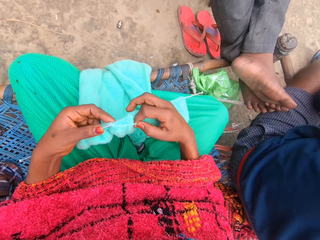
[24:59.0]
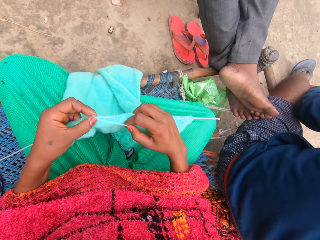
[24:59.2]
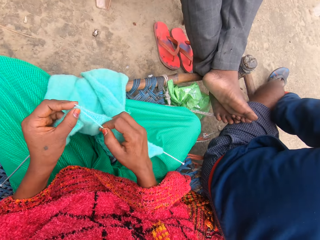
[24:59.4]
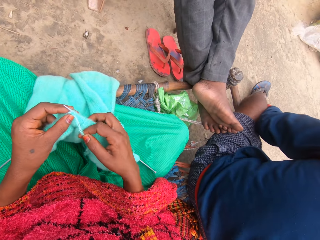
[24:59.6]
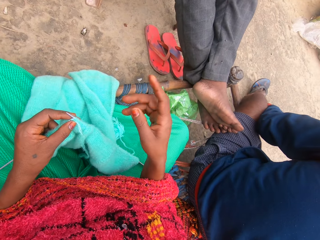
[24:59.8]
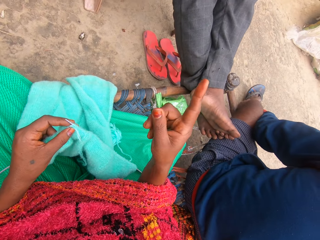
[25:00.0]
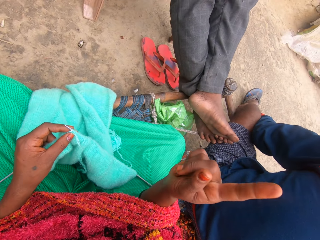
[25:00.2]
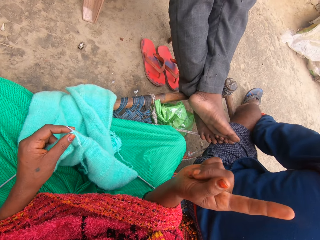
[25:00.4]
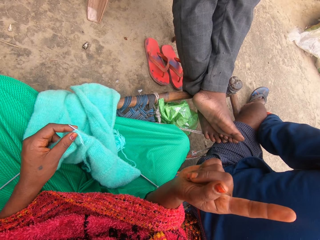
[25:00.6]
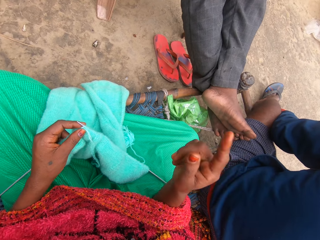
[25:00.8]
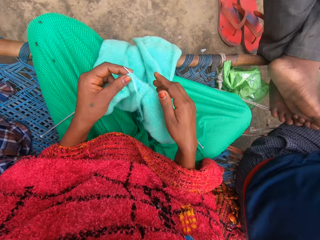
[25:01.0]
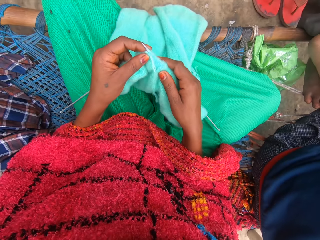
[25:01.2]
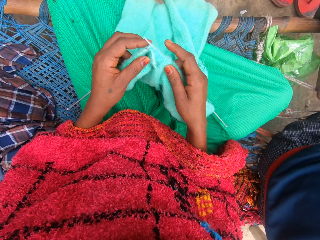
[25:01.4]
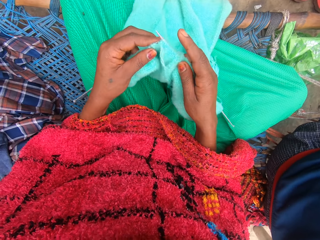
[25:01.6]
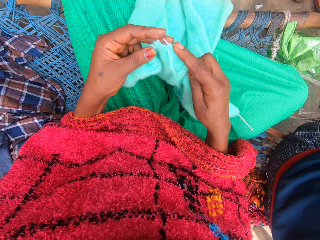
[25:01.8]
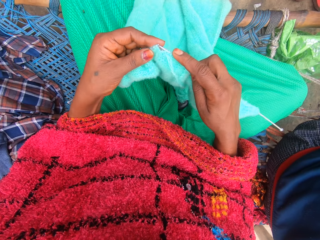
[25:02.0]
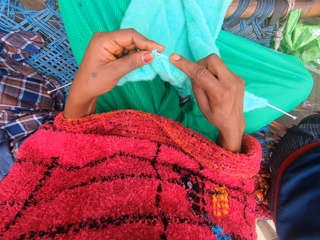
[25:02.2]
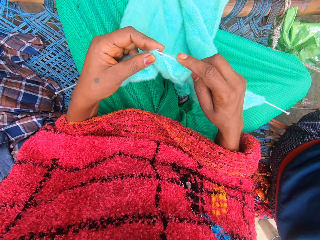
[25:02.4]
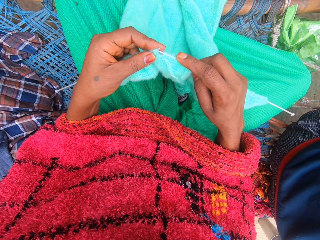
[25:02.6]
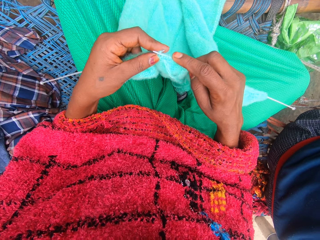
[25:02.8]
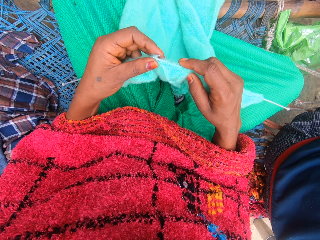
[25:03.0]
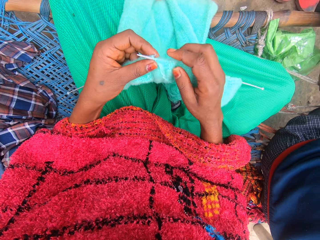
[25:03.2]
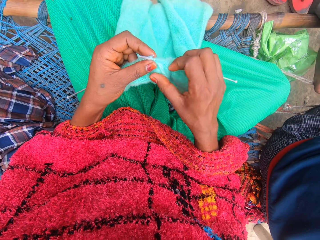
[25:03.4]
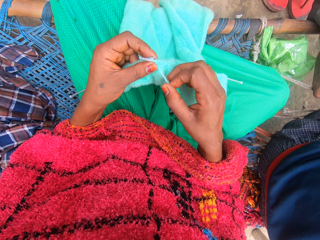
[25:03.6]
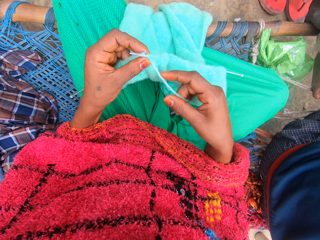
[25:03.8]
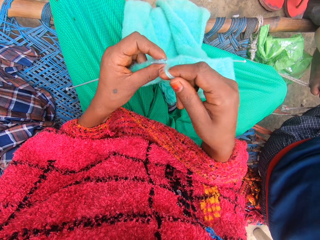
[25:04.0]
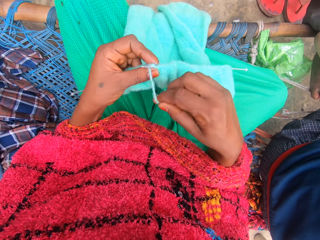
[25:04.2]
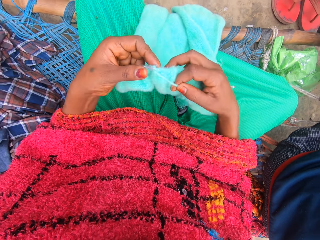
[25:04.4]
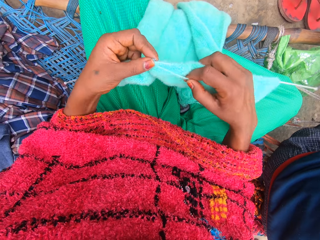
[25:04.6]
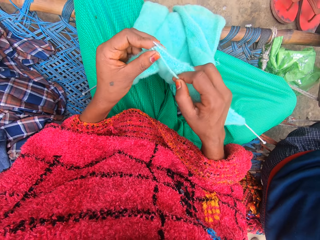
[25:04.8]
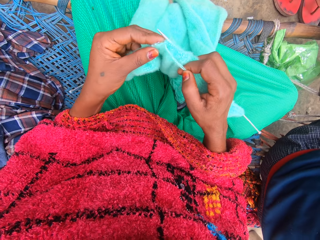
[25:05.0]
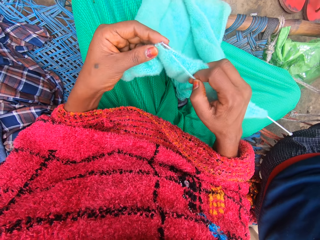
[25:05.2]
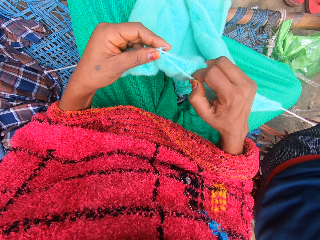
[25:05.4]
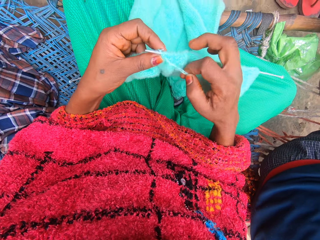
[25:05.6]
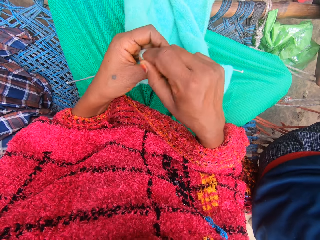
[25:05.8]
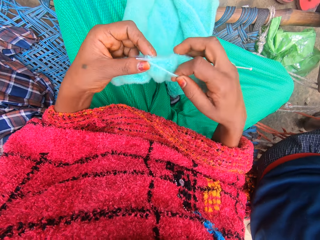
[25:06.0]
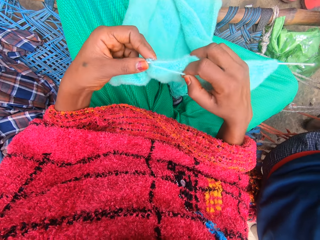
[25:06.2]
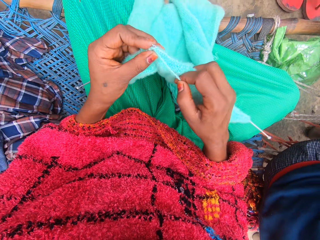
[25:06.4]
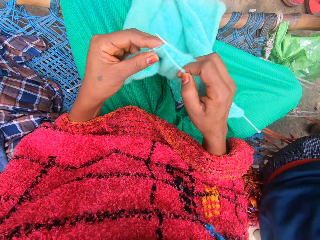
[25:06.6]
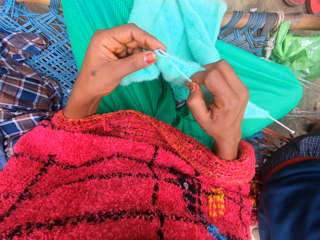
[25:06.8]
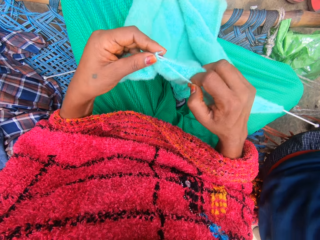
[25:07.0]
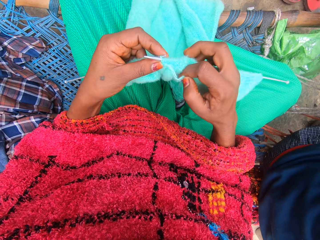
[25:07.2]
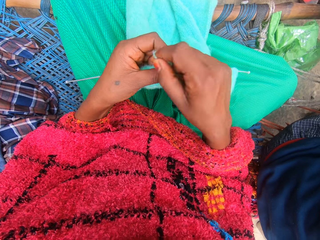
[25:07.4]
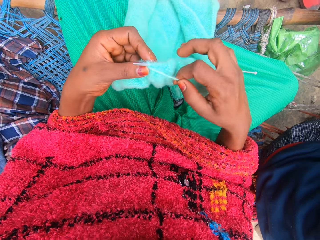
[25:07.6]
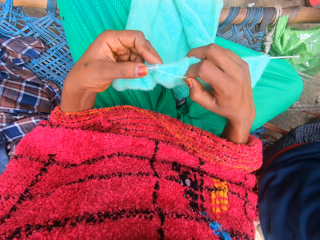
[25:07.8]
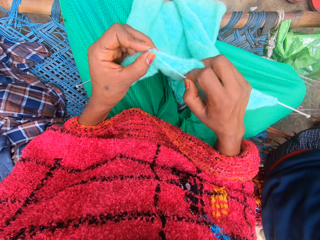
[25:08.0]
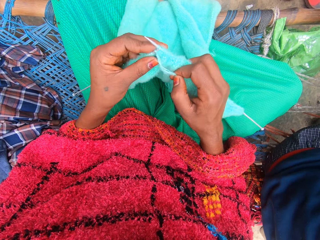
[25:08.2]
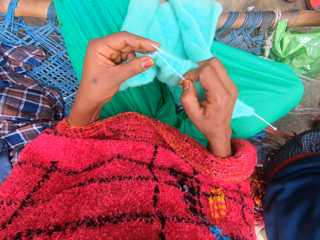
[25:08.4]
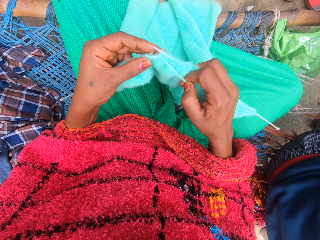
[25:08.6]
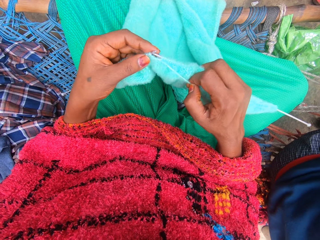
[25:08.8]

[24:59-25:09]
The camera wearer talks to someone. She removes her hand from the fabric. She gesticulates with her right hand. She holds the fabric. She knits the yarn into a piece of garment with knitting pins.

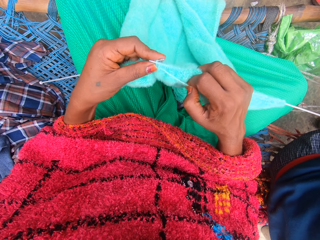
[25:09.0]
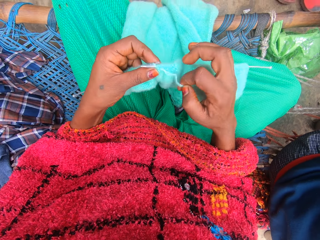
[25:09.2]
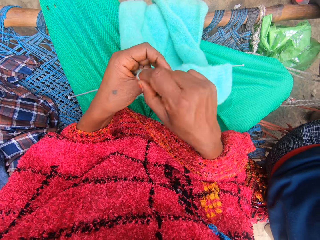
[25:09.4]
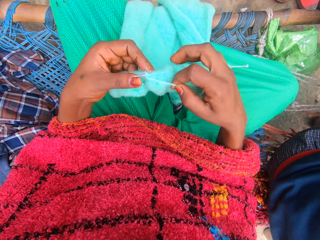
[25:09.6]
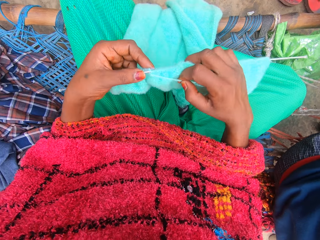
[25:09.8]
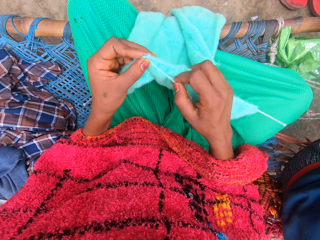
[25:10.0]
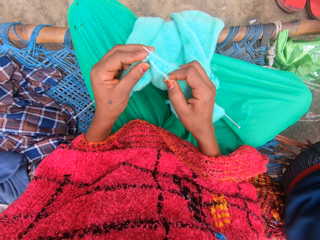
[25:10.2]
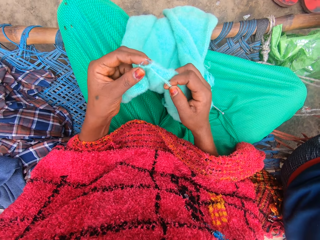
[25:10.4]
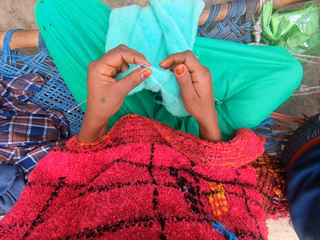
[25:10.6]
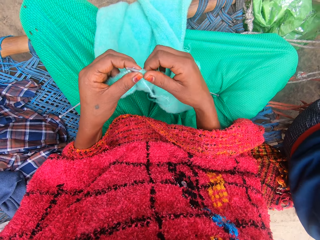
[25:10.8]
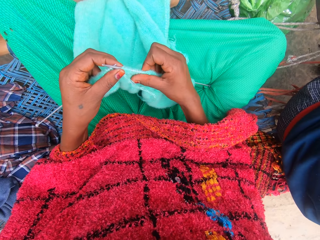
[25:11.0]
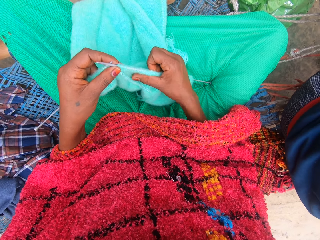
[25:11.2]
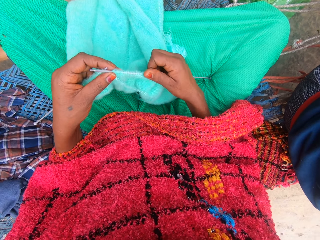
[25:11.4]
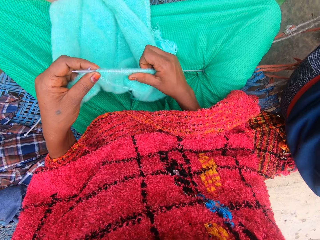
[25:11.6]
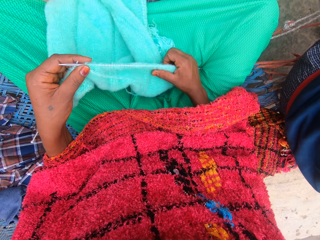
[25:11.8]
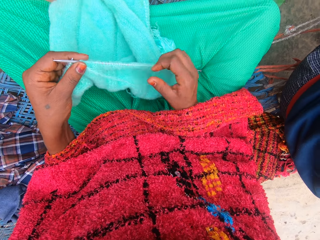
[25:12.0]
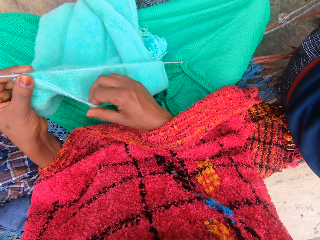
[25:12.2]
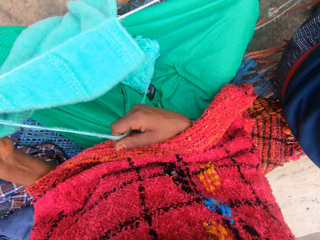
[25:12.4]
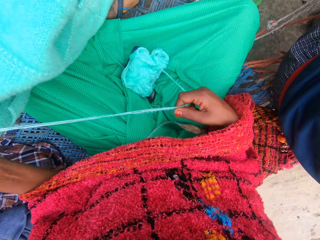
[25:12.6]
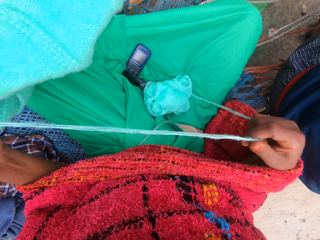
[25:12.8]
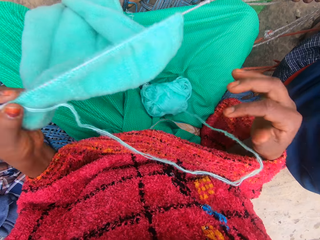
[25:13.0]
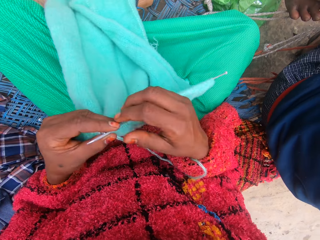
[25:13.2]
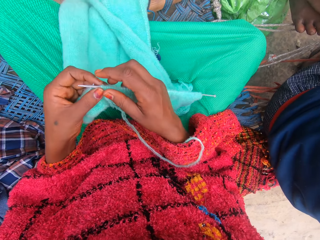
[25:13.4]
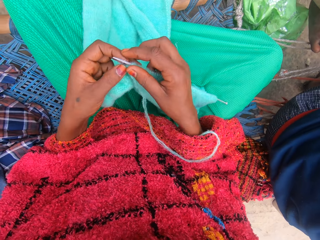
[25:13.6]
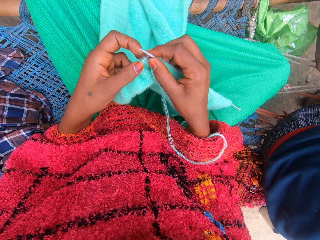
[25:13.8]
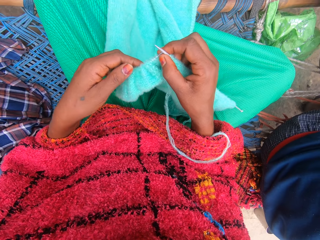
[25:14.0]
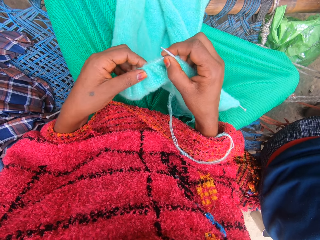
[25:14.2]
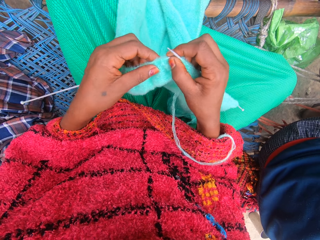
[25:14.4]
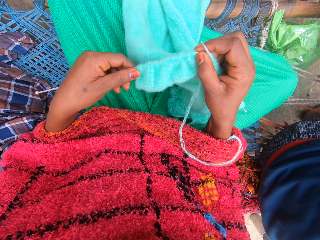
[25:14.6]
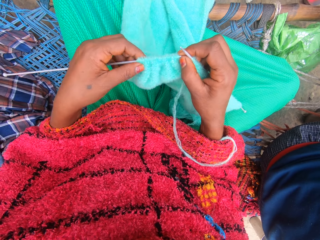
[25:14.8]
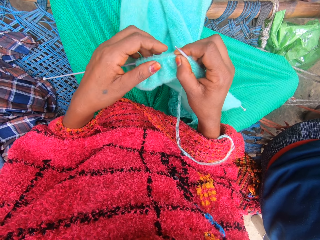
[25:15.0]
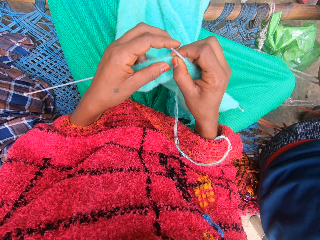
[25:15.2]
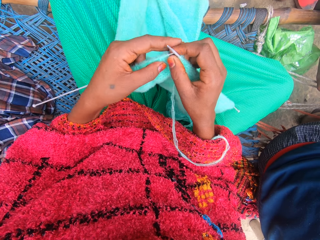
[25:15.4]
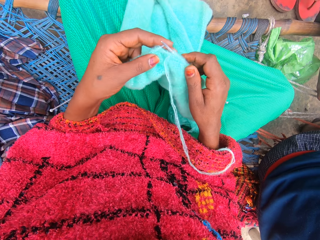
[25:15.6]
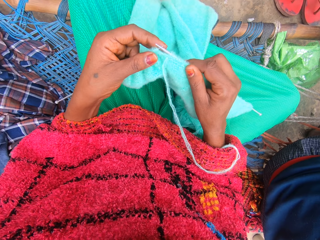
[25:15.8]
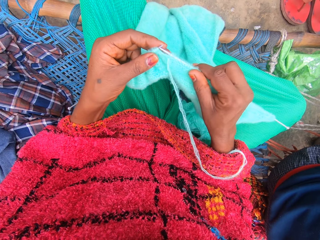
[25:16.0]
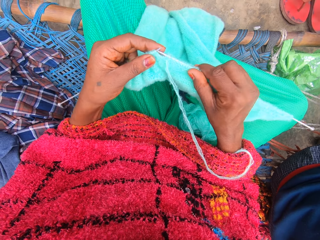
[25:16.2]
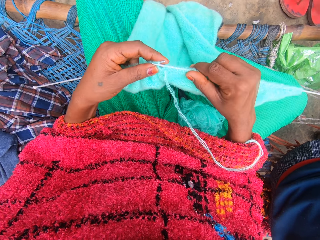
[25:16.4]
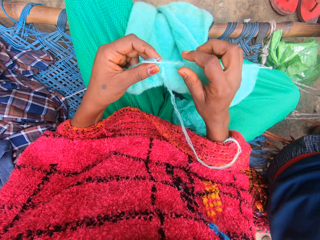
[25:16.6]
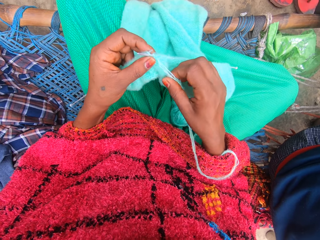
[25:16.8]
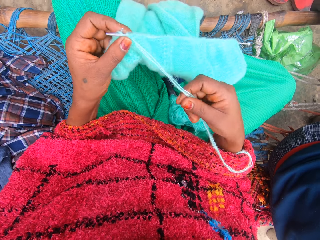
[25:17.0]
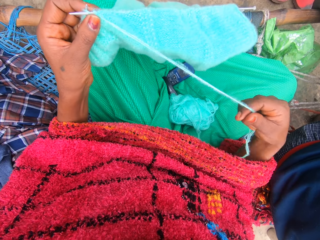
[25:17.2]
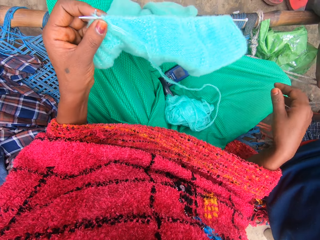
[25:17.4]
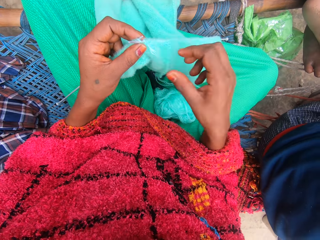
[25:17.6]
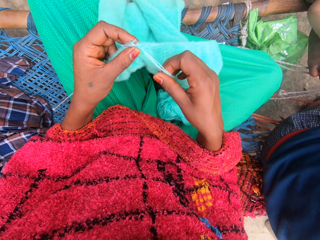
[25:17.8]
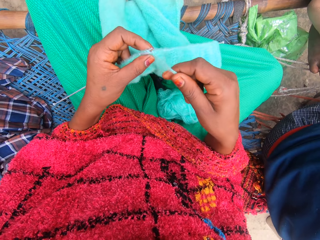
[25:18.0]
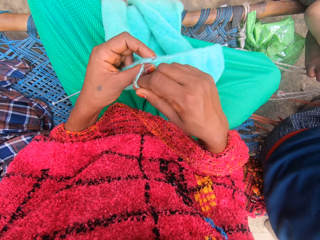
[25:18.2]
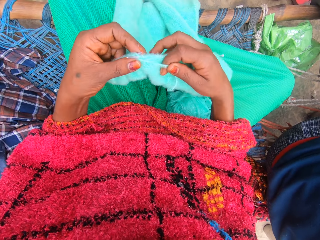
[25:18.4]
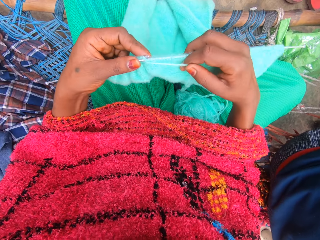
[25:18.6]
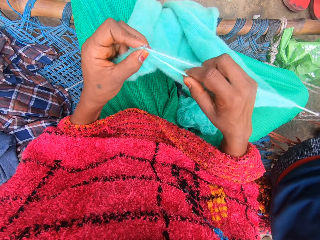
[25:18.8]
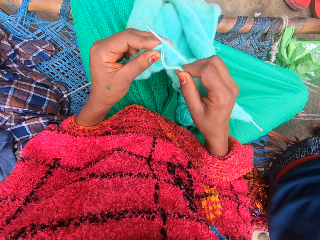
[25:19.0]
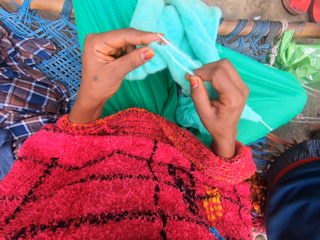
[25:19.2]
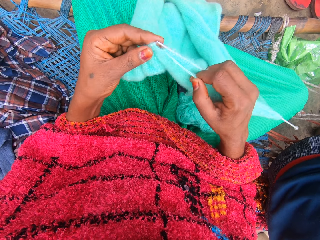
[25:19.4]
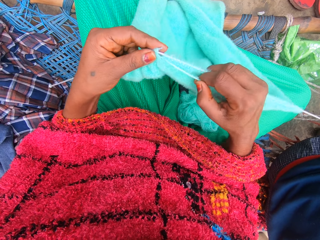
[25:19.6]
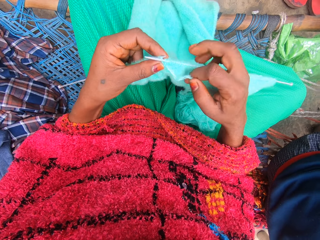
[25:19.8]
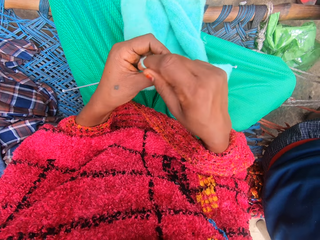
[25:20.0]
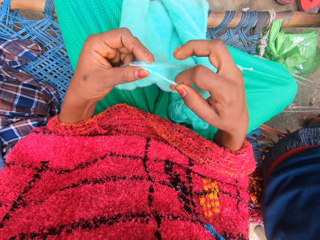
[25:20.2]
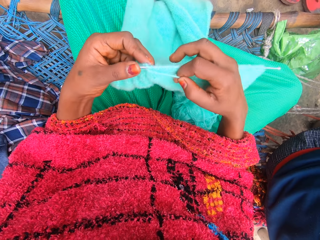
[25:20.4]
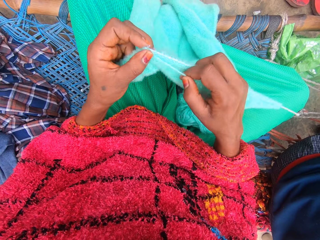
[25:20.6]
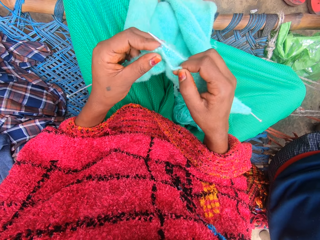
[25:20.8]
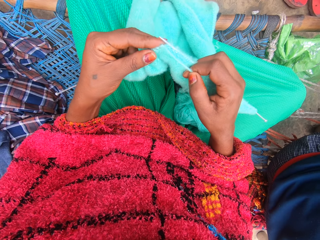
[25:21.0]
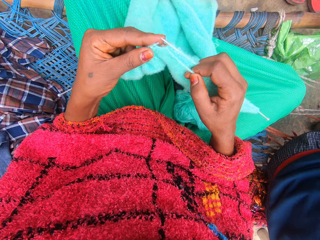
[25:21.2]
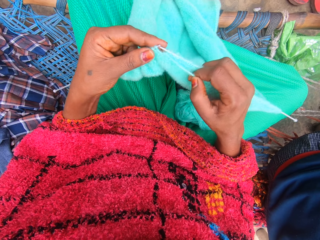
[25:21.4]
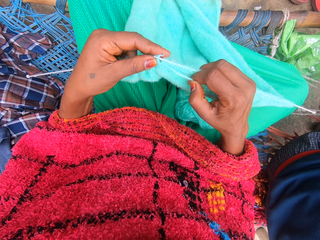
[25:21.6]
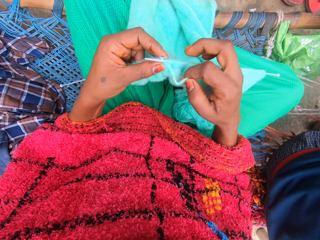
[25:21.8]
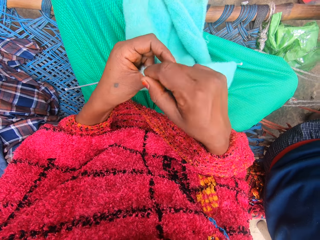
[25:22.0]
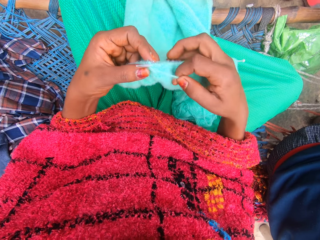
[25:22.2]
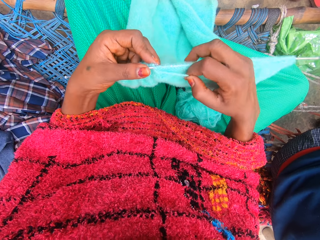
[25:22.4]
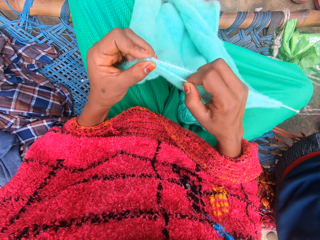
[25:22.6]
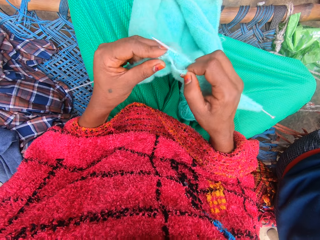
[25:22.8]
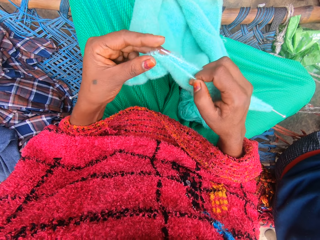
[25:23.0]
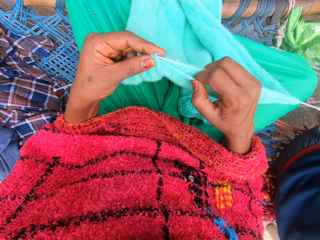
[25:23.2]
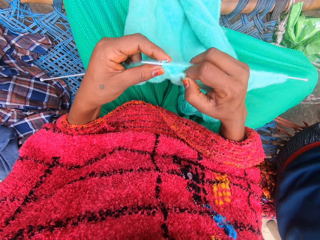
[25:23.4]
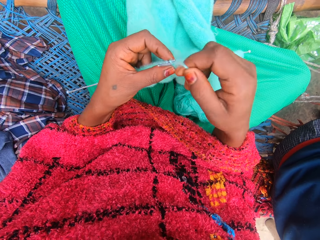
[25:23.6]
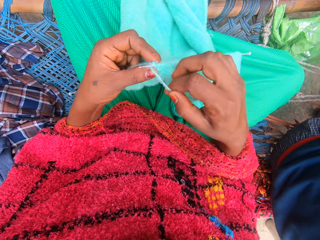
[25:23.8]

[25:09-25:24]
The camera wearer talks to someone. She adjusts the piece of garment with her right hand. She stretches the fabric on the weaving stick. She pulls the yarn with her right hand. She holds the fabric. She adjusts the piece of garment on the weaving stick with her left hand. She weaves the fabric with the weaving sticks. She pulls the yarn with her right hand. She knits the yarn into the piece of garment with knitting pins.
